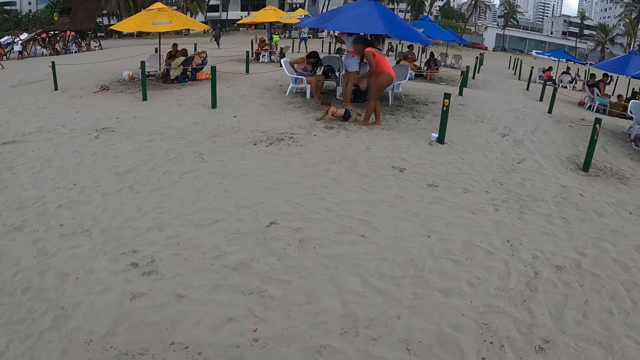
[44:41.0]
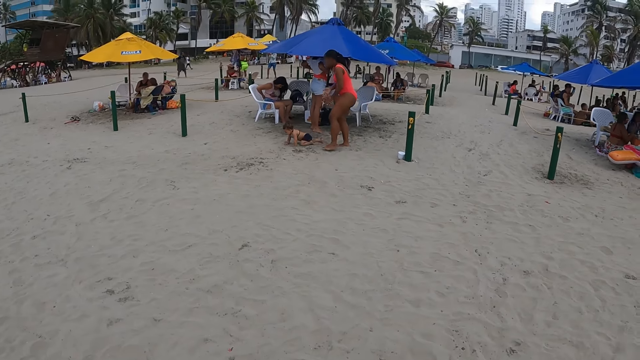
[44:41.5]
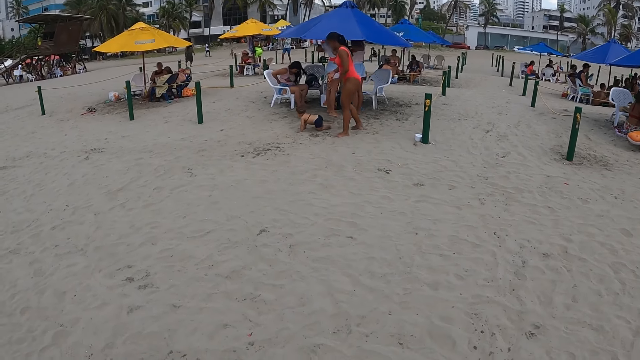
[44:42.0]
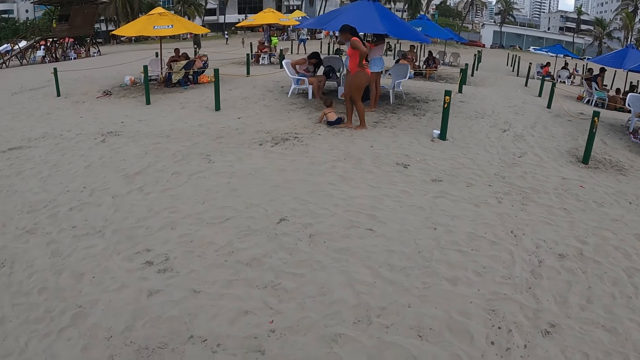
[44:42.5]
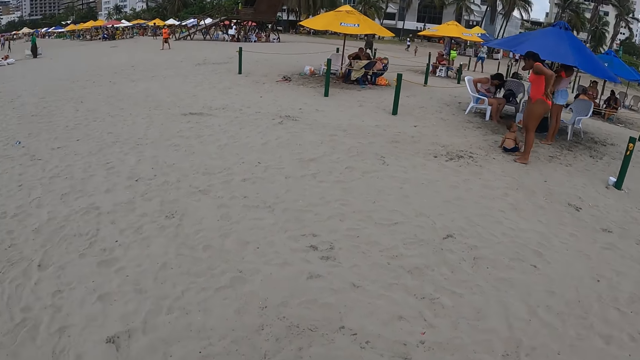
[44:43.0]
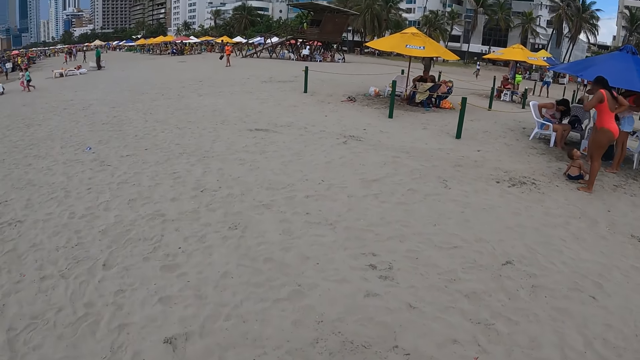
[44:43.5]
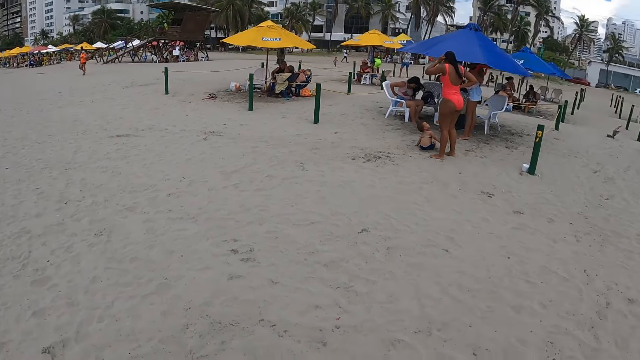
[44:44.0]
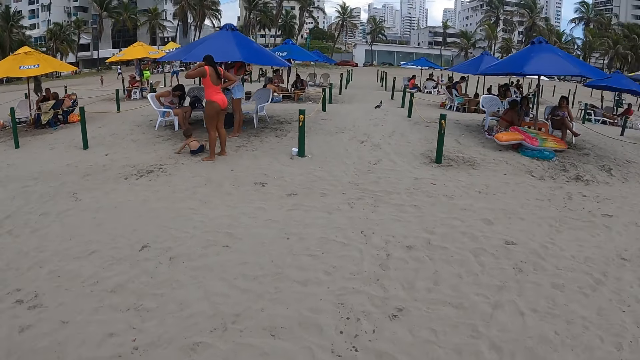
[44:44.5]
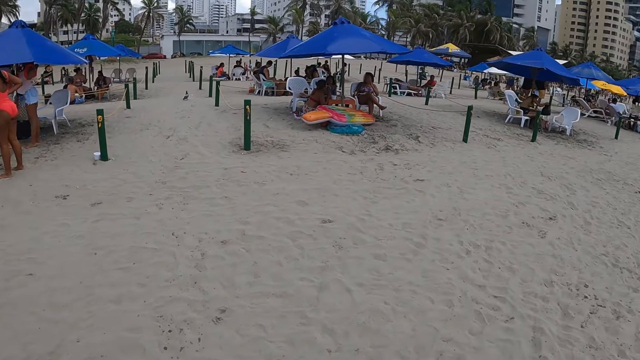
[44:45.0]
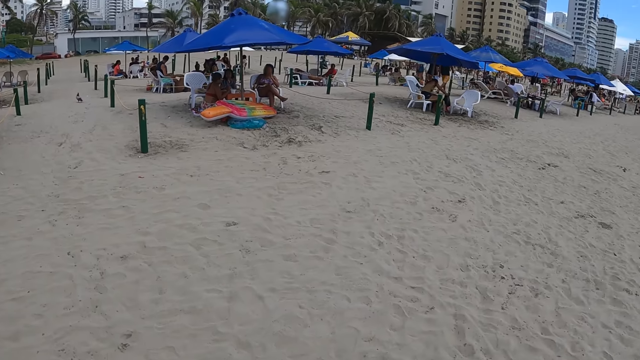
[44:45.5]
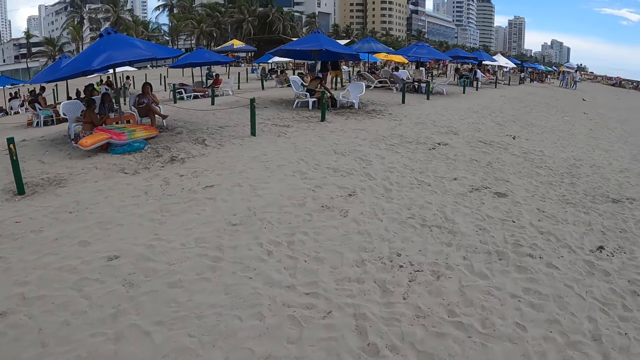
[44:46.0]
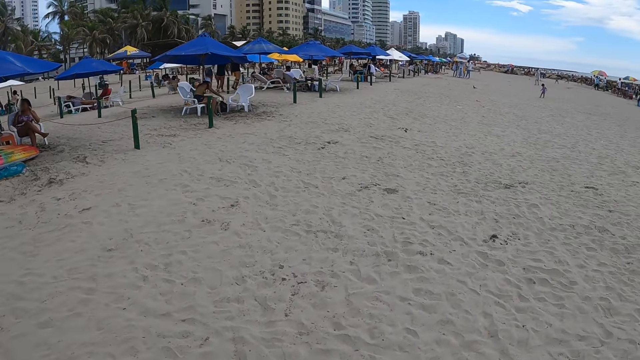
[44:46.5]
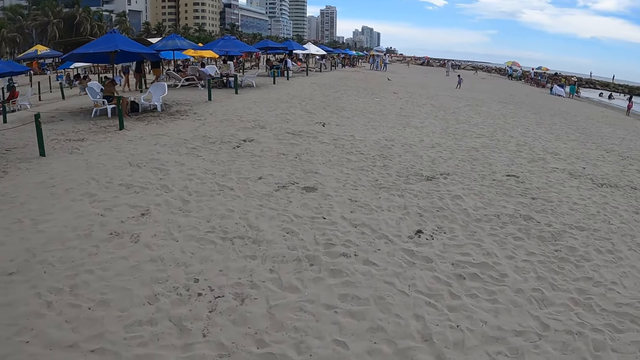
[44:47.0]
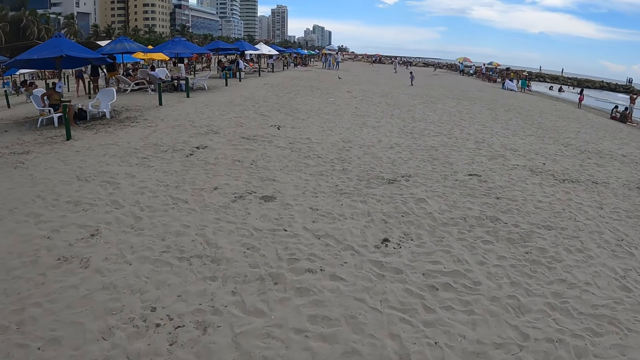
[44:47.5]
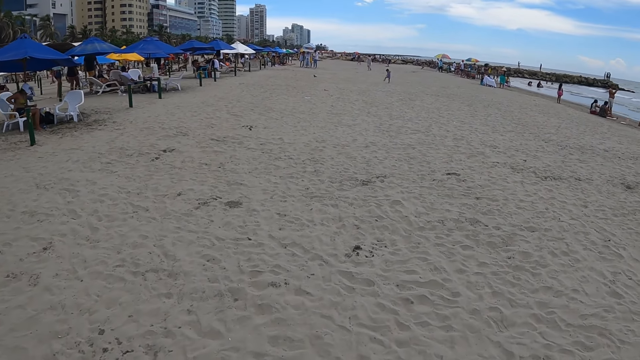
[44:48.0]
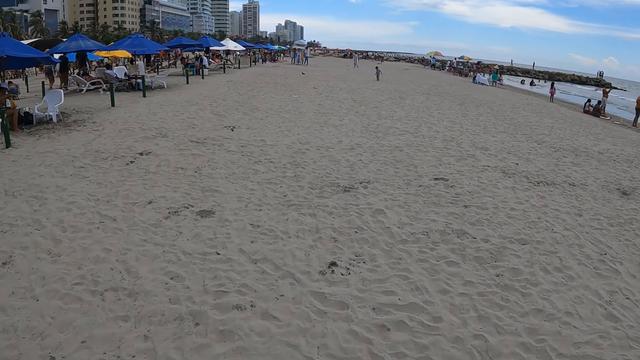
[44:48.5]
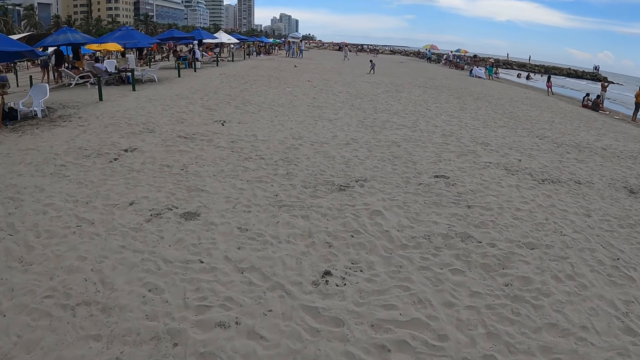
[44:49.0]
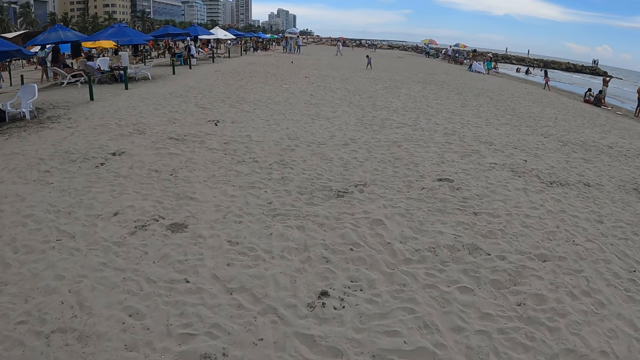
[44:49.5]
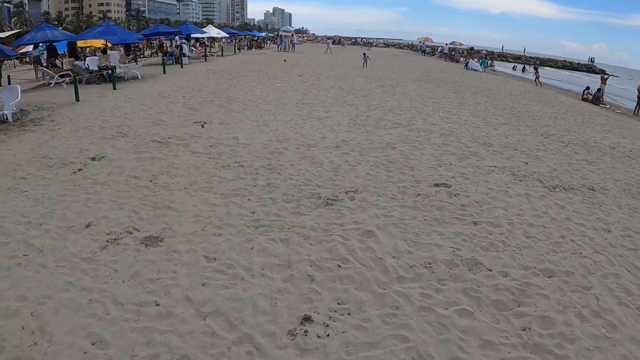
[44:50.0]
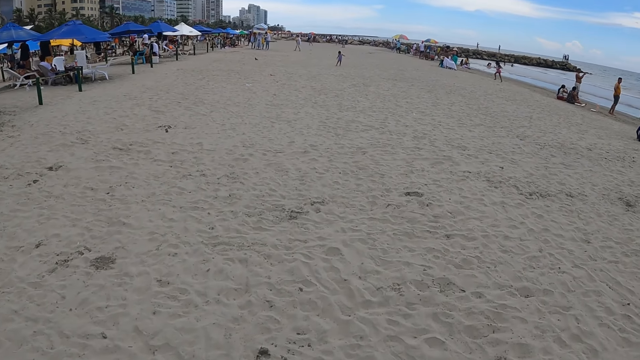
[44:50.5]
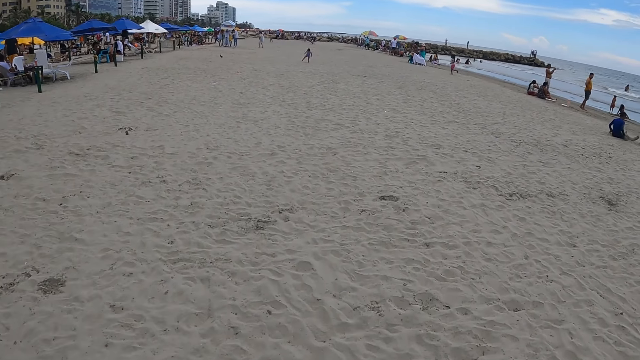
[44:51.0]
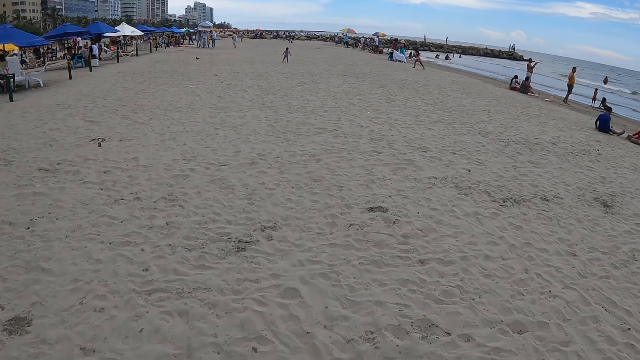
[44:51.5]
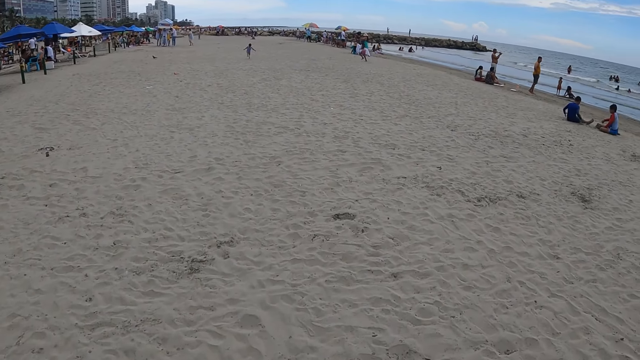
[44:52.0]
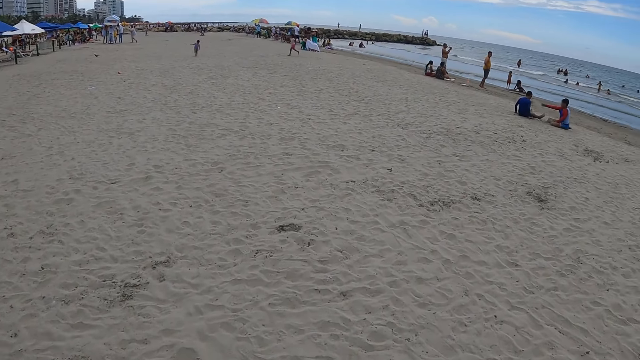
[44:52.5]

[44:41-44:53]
The camera wearer looks around. They look around again. They walk around.

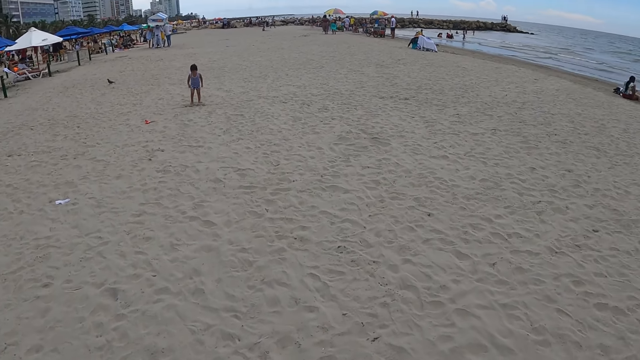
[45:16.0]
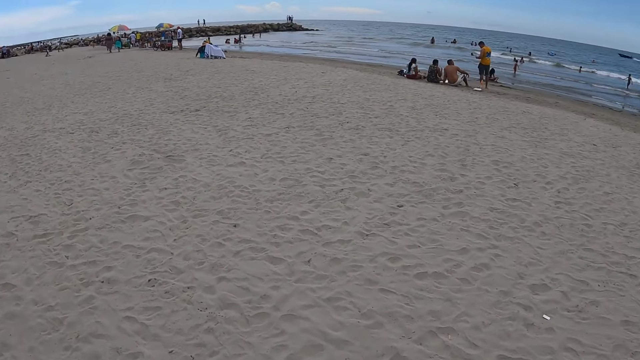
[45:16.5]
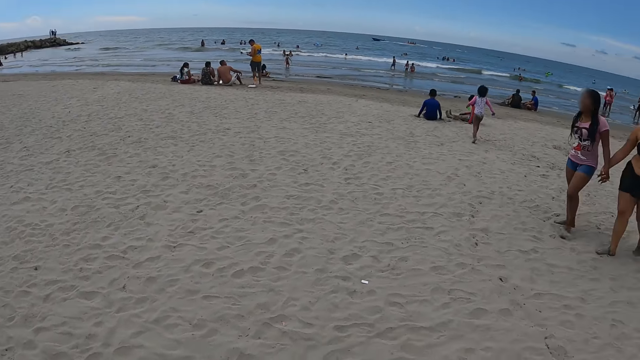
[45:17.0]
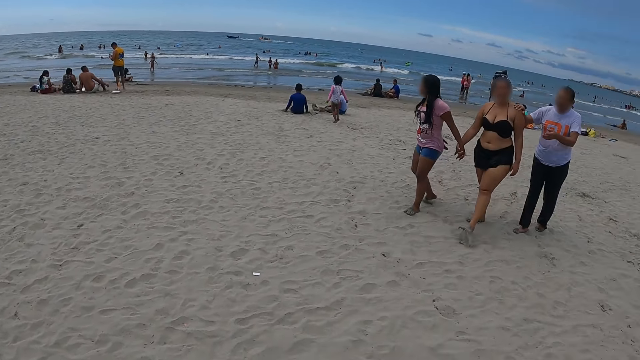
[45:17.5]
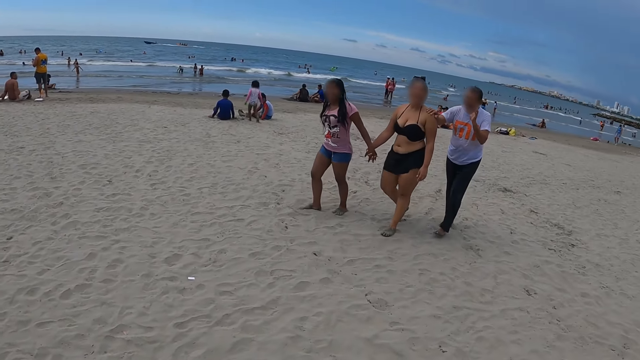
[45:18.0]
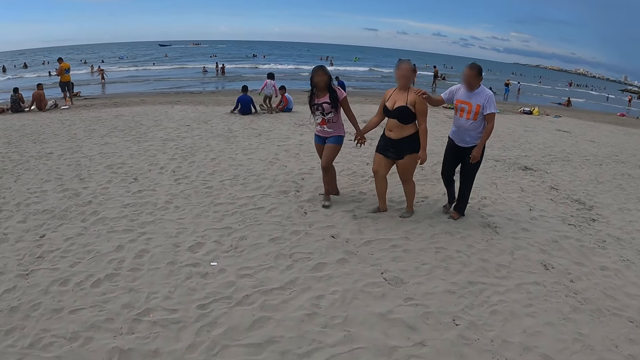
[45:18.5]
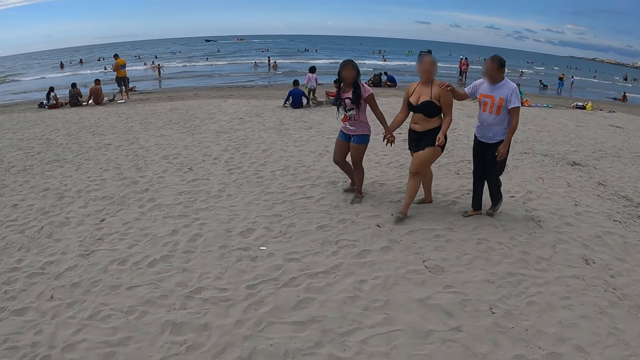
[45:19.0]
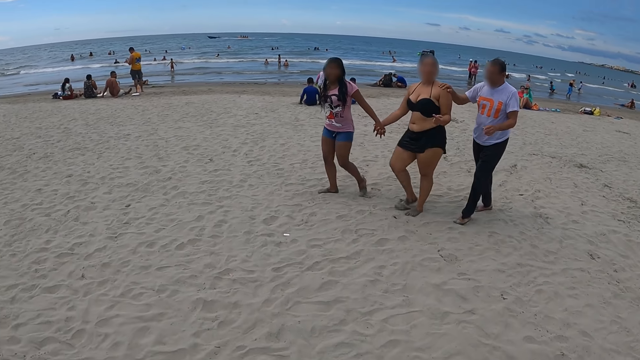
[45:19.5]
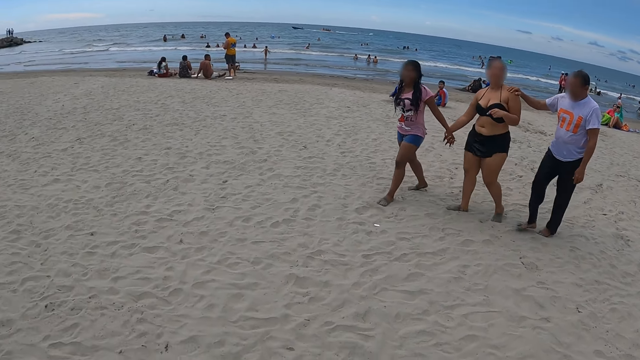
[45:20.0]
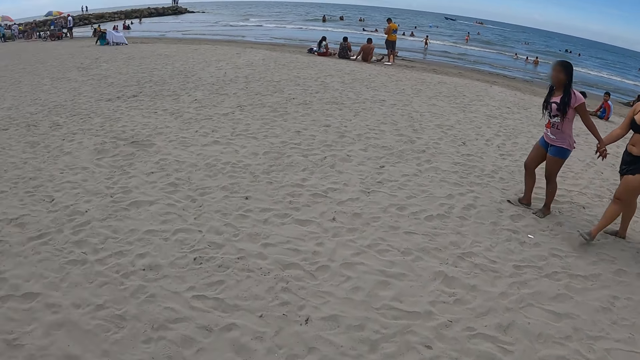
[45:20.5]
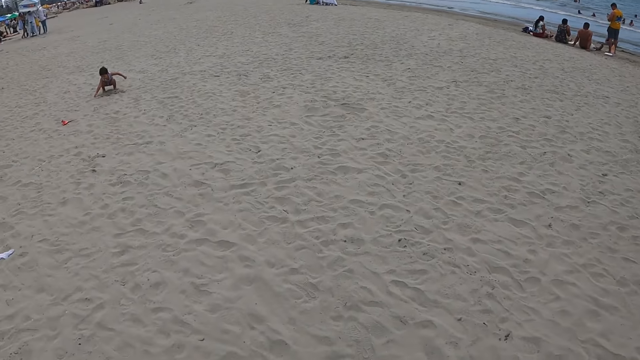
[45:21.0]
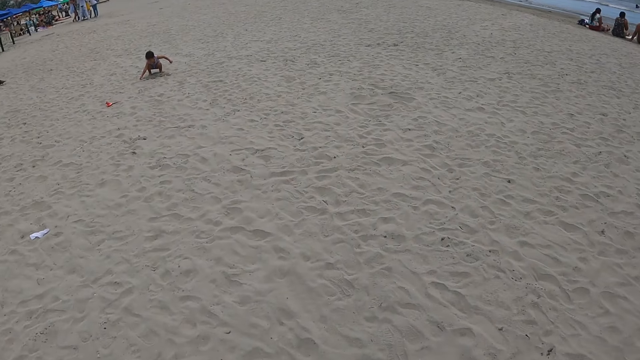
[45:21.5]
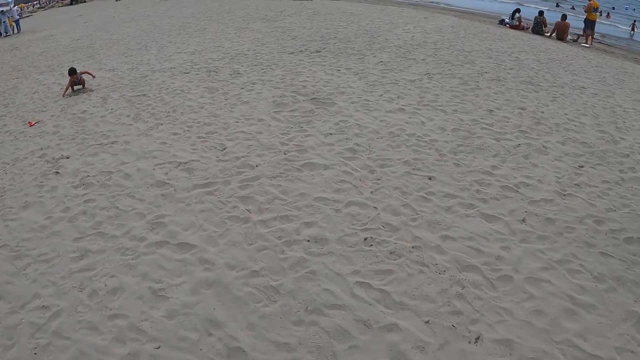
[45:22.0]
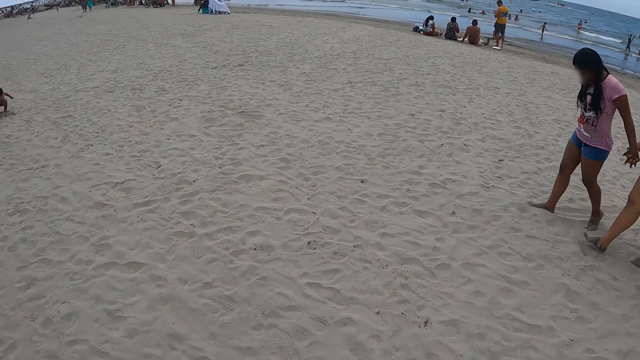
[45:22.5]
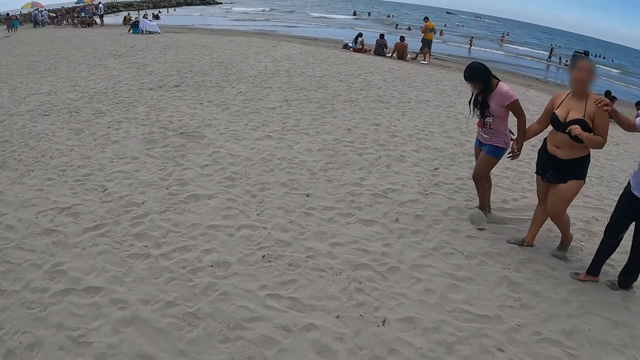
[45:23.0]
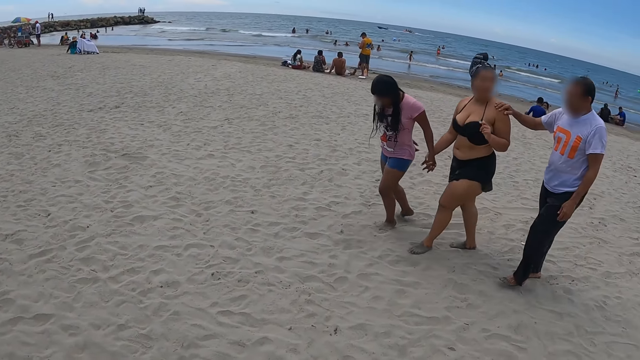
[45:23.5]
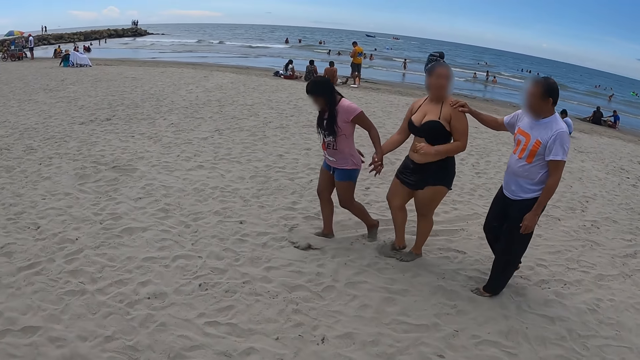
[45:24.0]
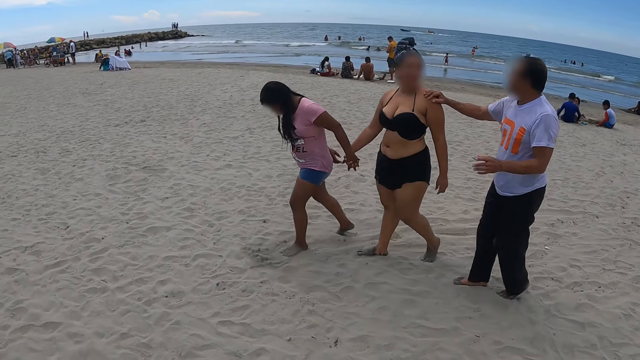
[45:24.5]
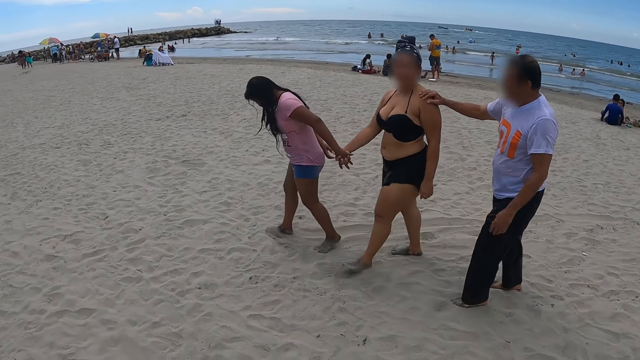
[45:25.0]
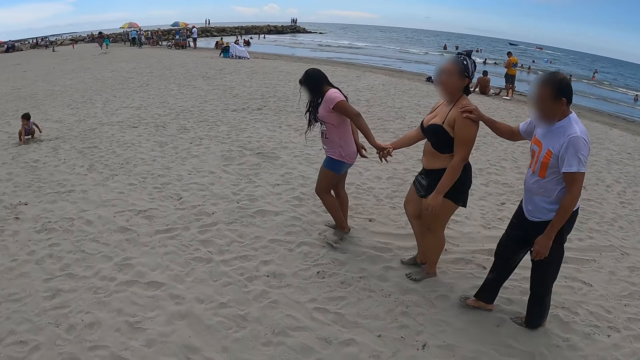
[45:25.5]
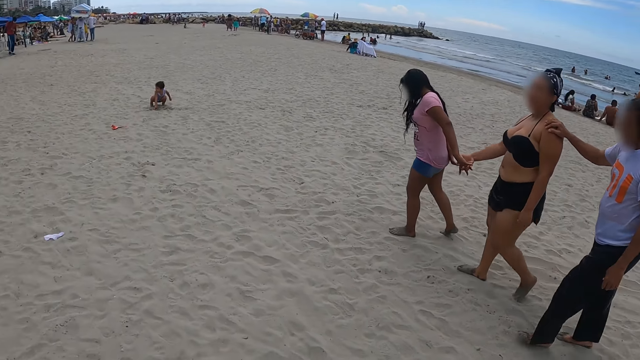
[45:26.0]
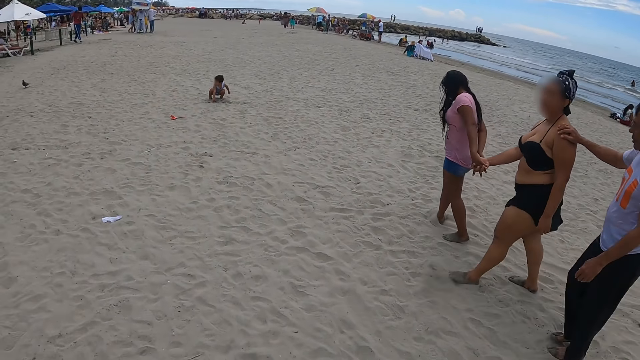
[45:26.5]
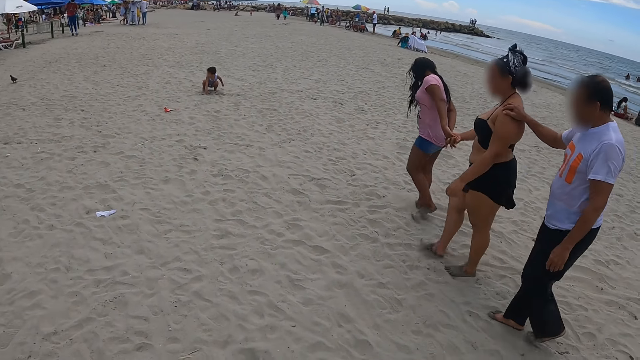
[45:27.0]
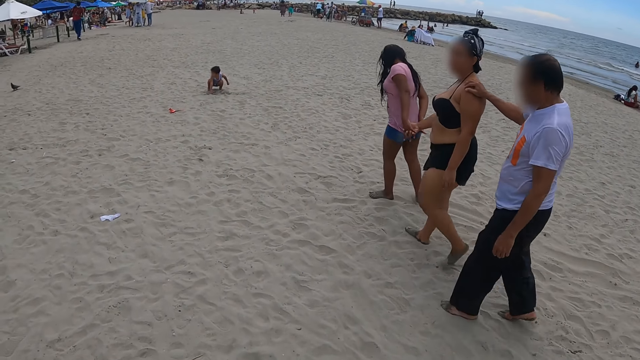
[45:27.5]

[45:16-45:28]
A person puts a hand on the shoulder of another person. The camera wearer looks around the beach. The other person walks on the sand beach.
